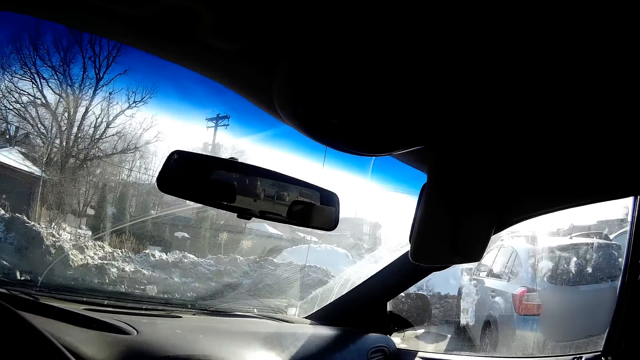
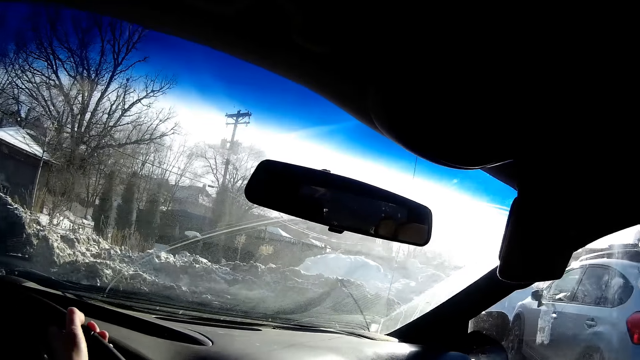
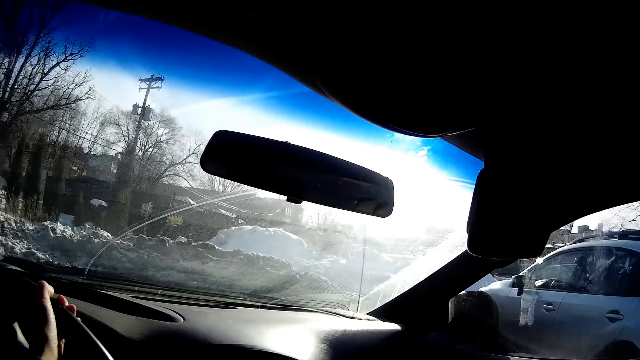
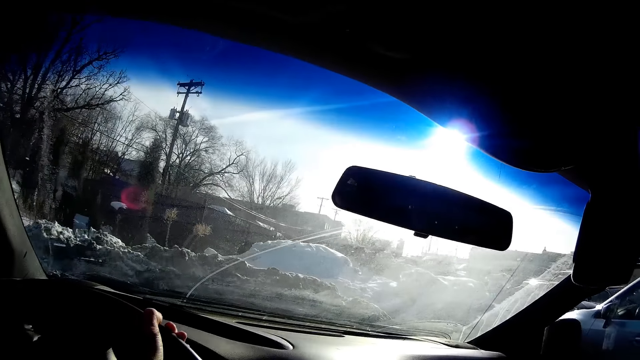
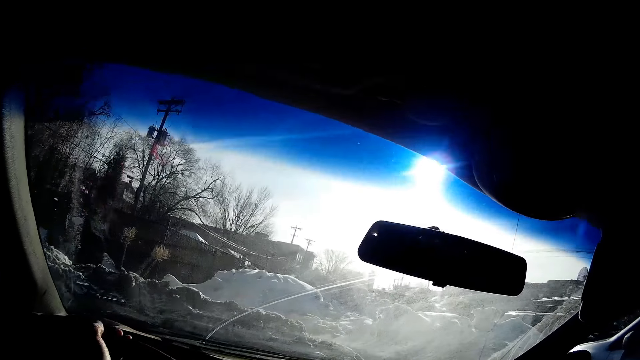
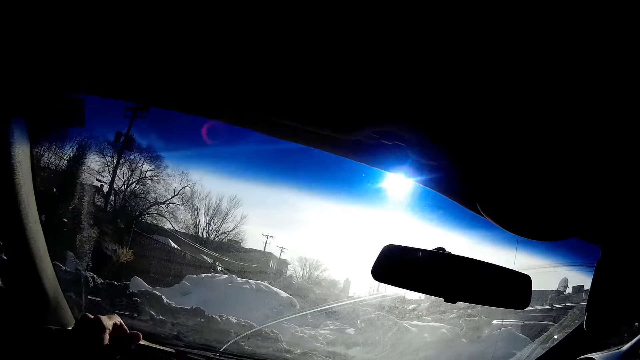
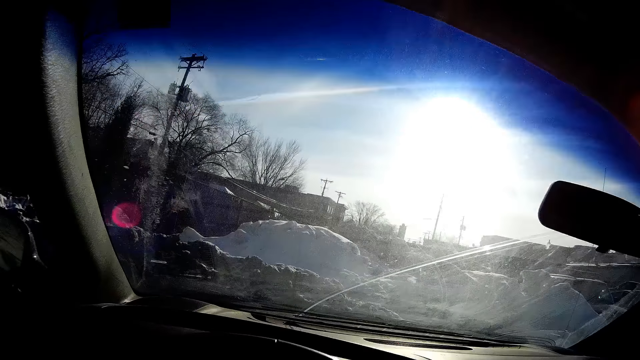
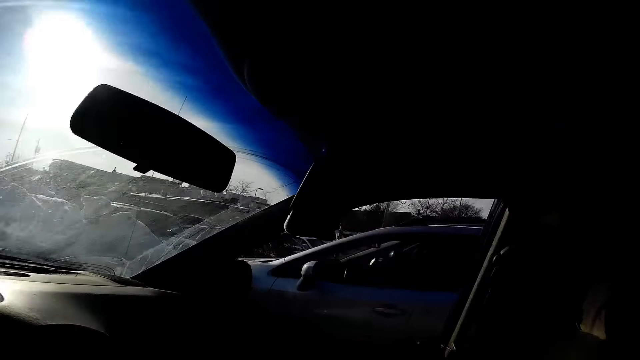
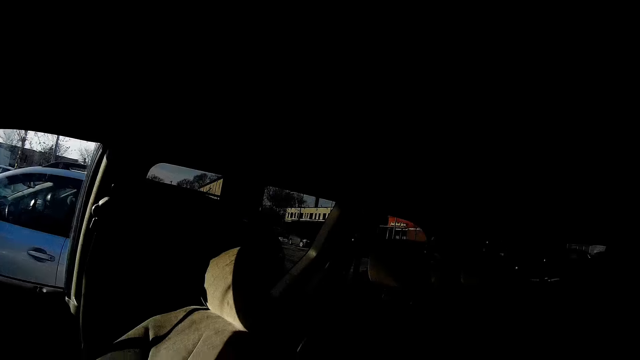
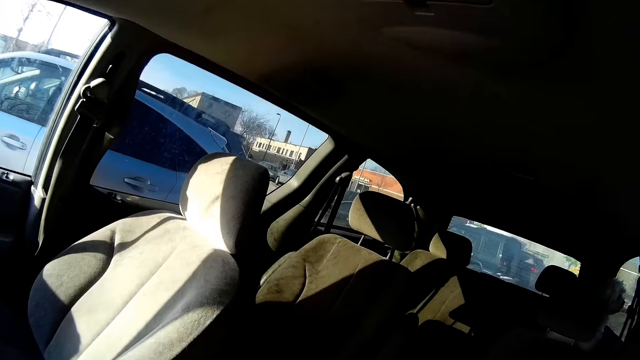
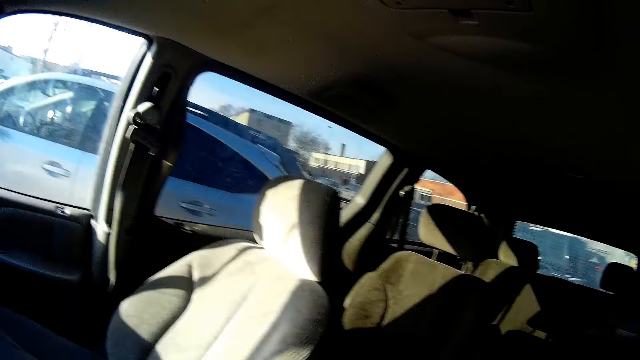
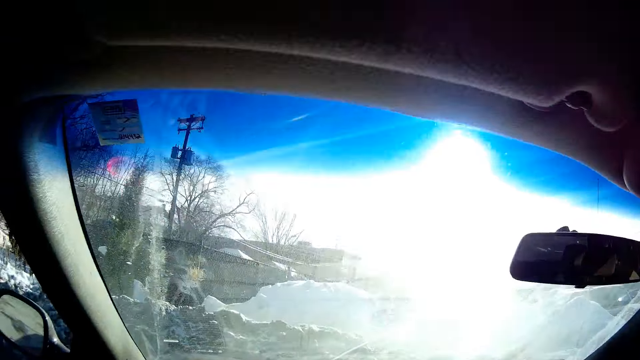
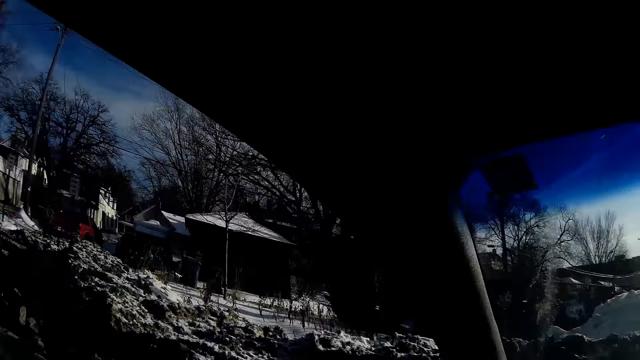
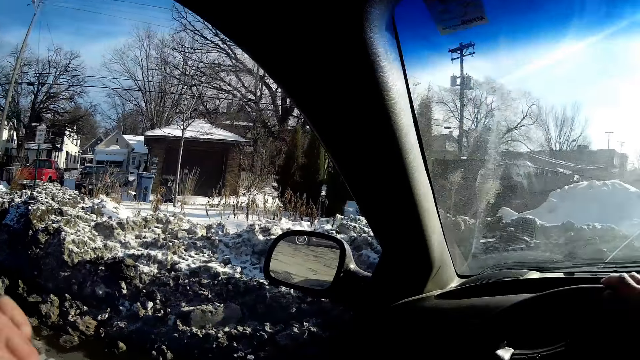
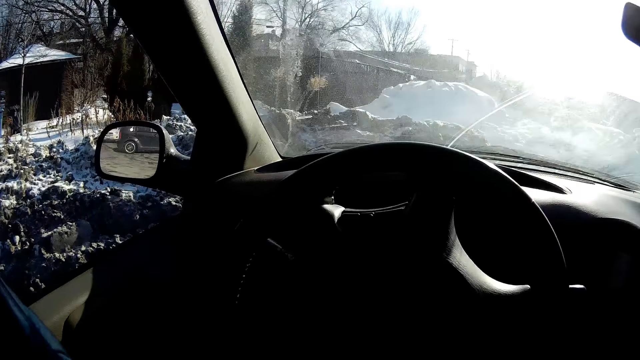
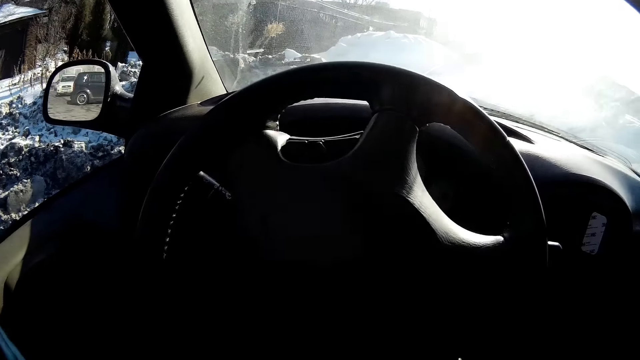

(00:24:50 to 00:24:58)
The camera wearer parks the car in the parking space. She holds the car steering with her right hand. She touches her face with her left hand.
